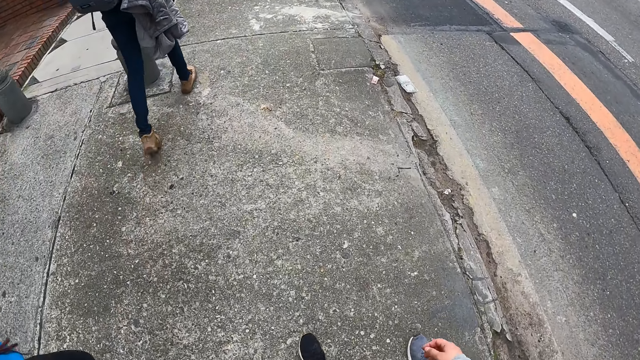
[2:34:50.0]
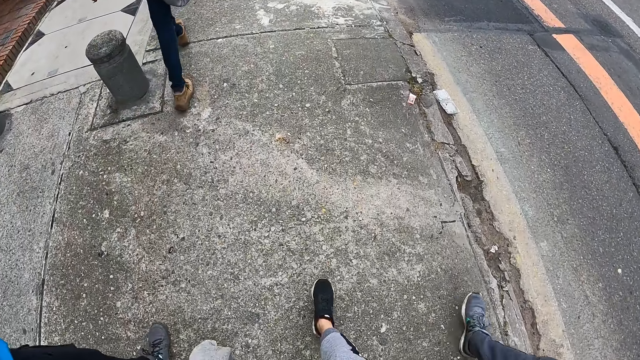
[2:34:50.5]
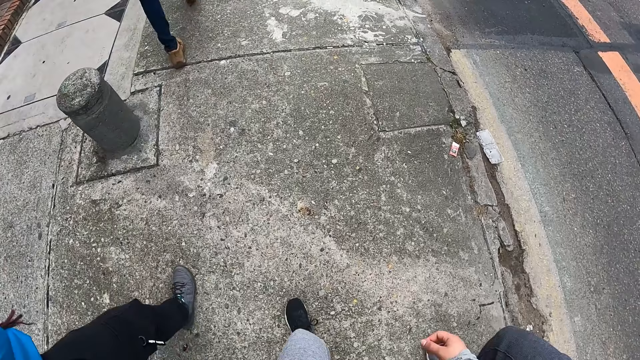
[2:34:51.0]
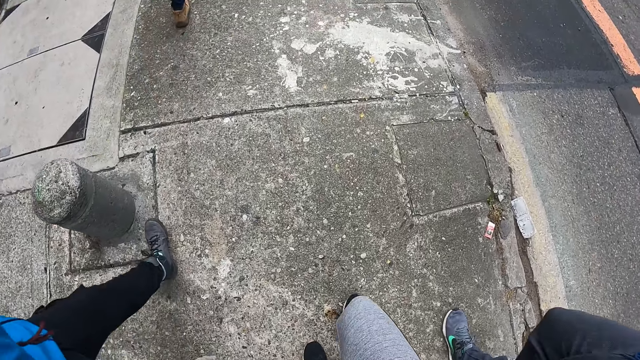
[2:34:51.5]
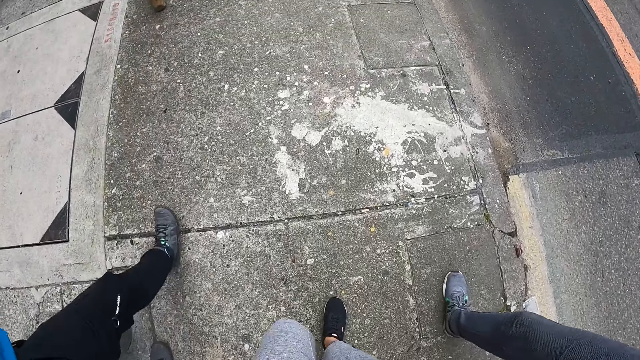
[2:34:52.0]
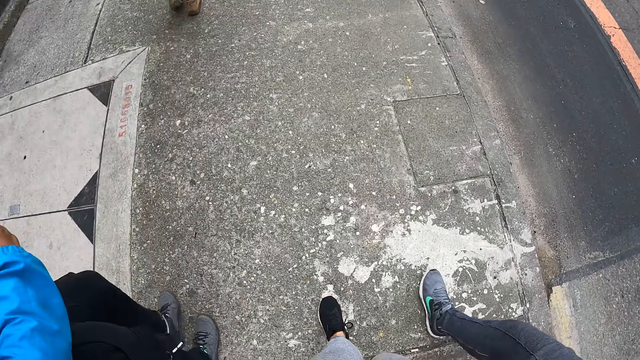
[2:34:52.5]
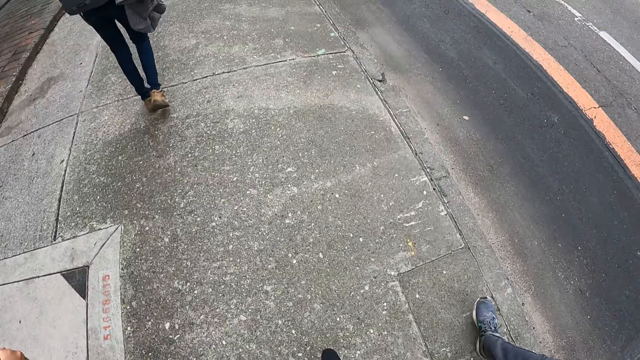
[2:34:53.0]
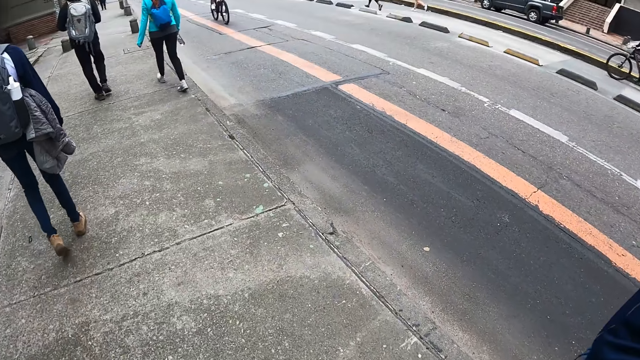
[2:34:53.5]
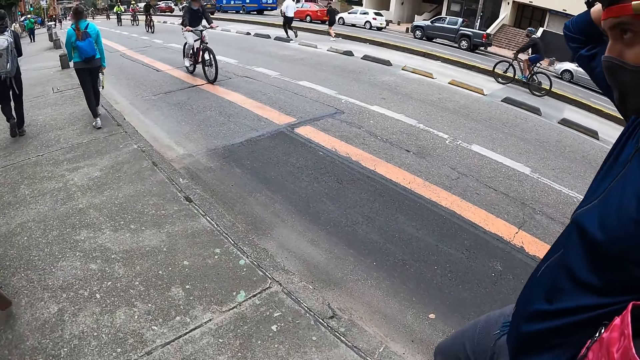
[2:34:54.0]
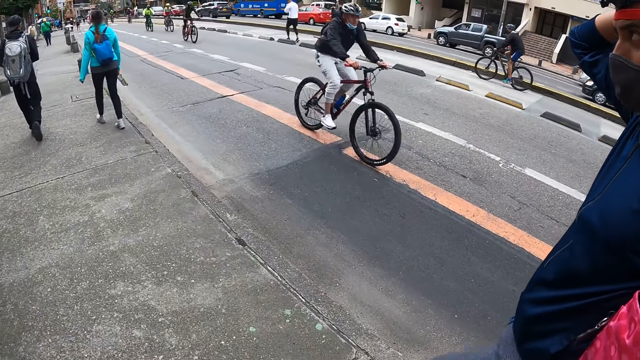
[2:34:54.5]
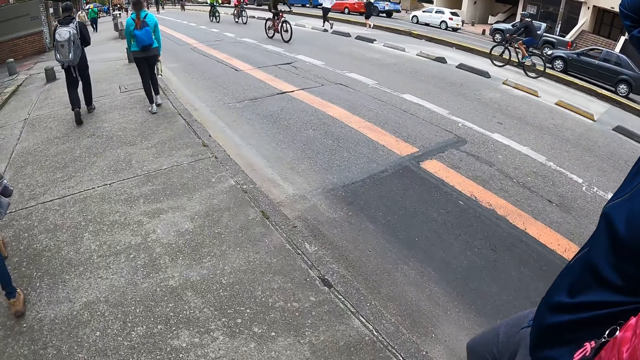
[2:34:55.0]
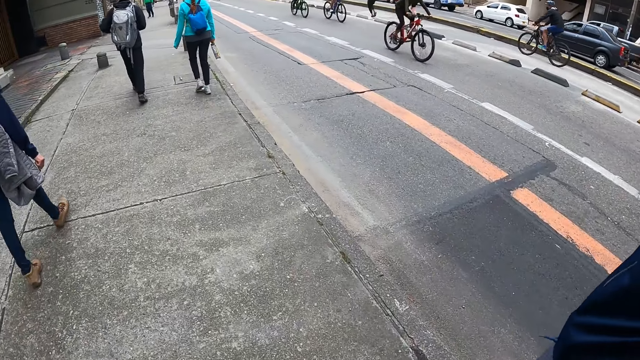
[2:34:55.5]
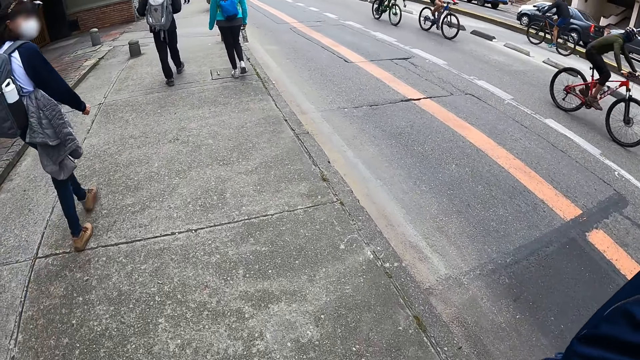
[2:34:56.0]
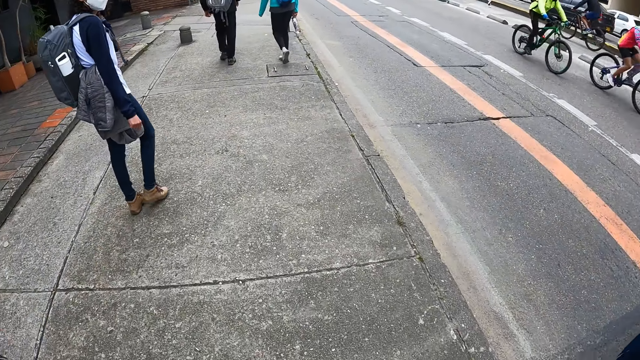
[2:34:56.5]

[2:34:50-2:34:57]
A man touches her head.

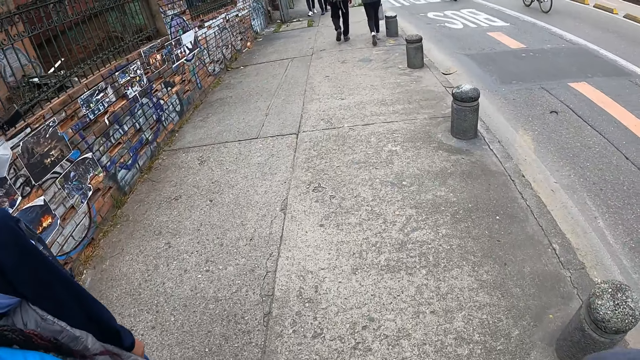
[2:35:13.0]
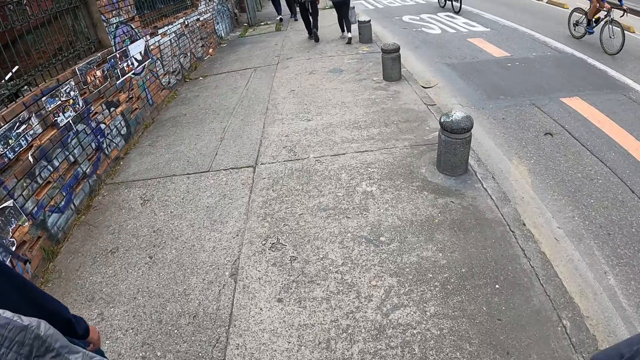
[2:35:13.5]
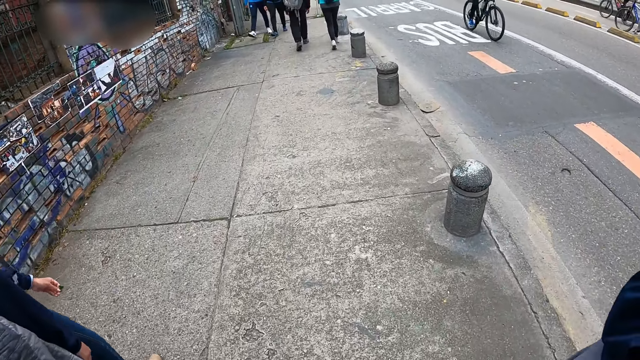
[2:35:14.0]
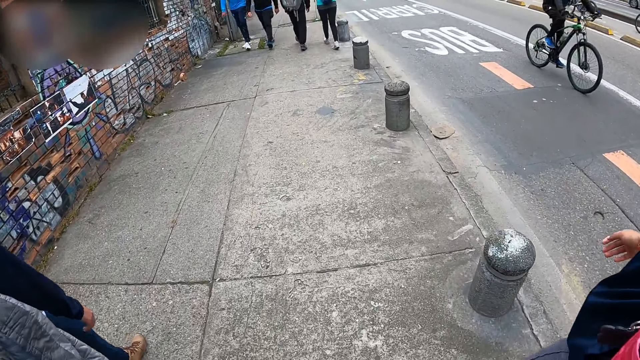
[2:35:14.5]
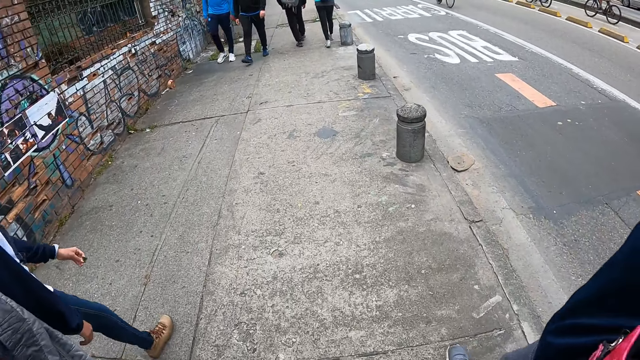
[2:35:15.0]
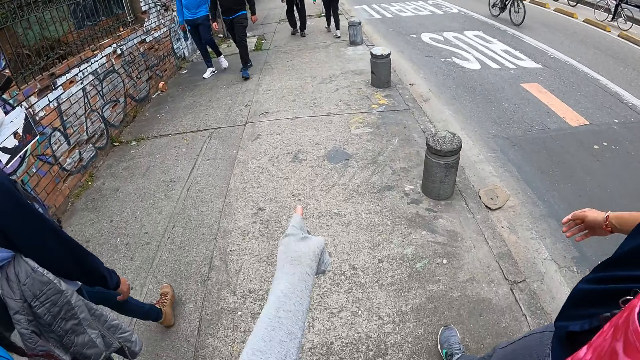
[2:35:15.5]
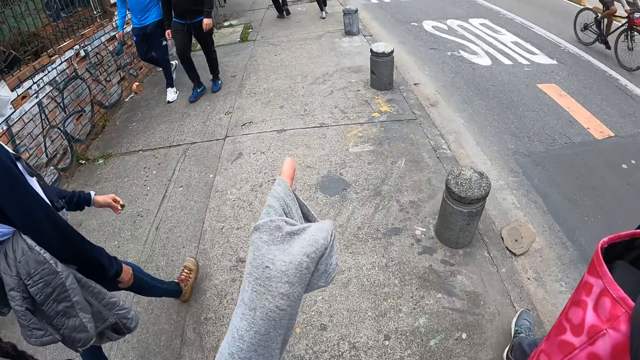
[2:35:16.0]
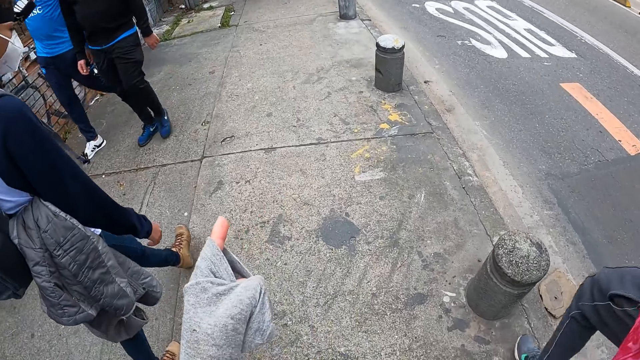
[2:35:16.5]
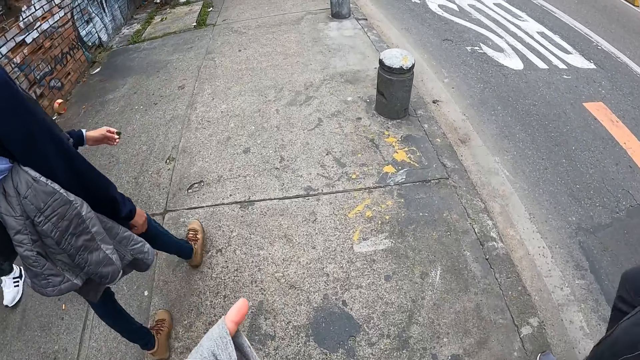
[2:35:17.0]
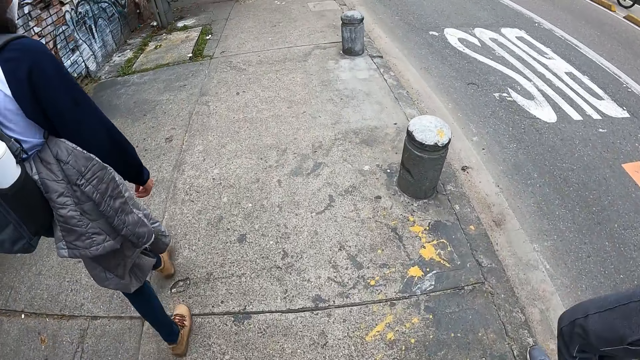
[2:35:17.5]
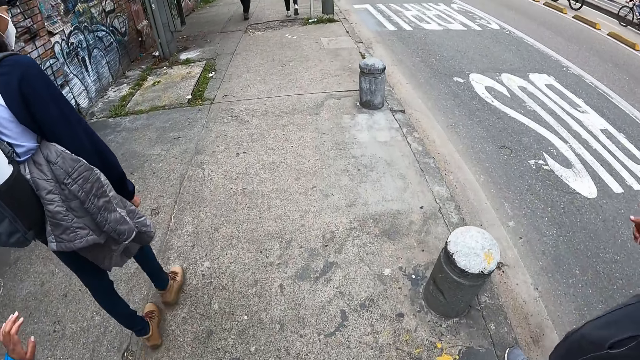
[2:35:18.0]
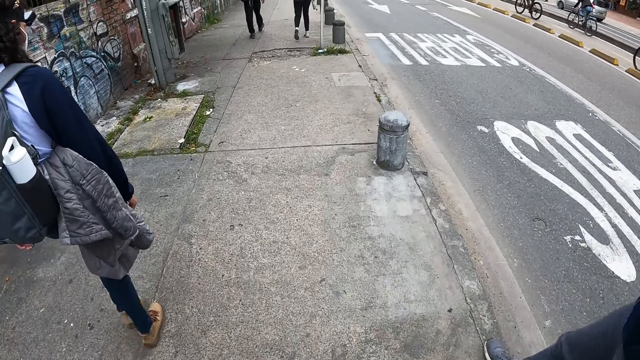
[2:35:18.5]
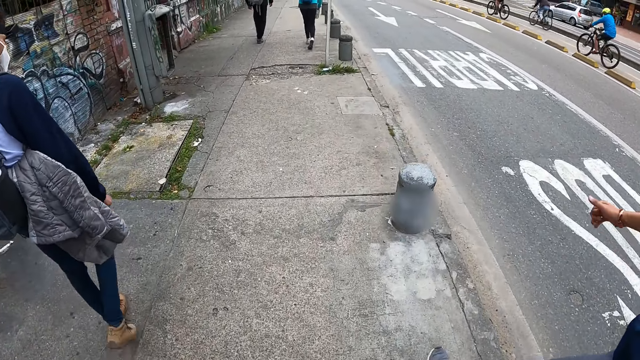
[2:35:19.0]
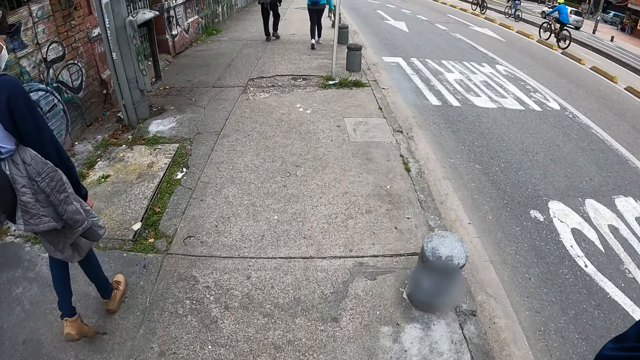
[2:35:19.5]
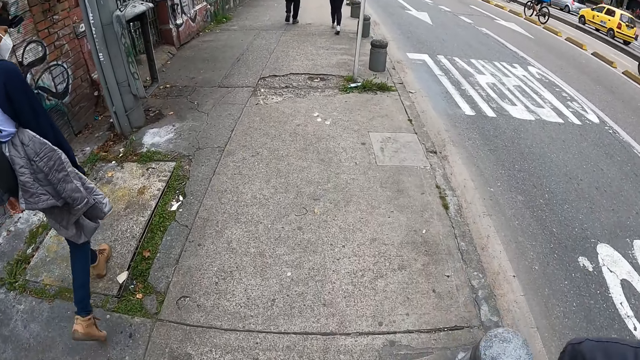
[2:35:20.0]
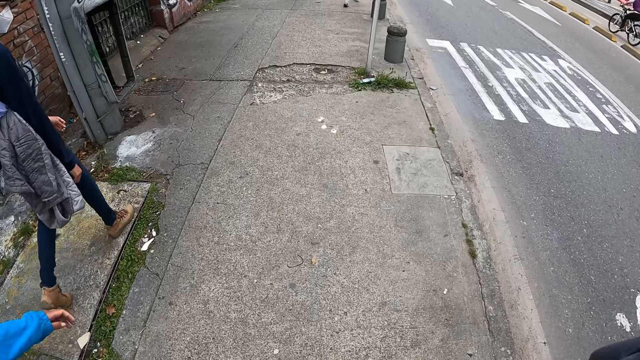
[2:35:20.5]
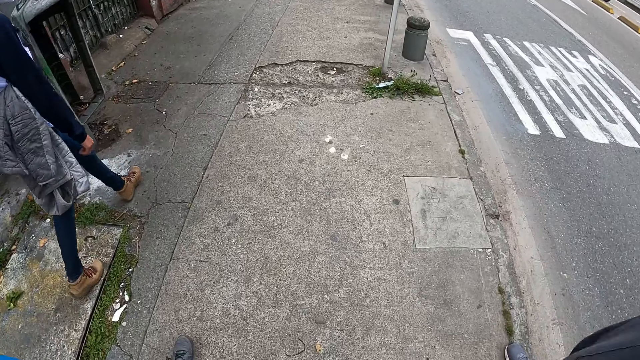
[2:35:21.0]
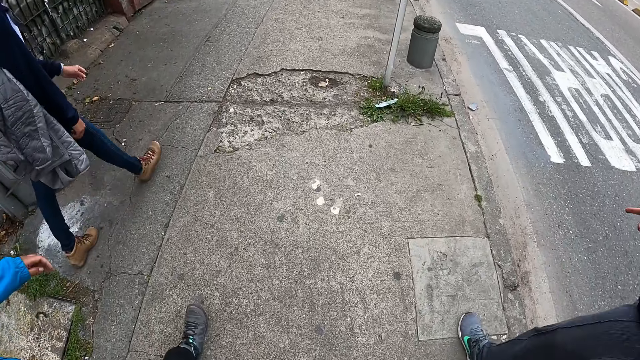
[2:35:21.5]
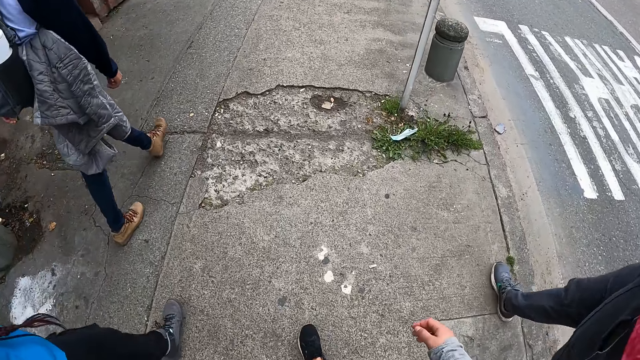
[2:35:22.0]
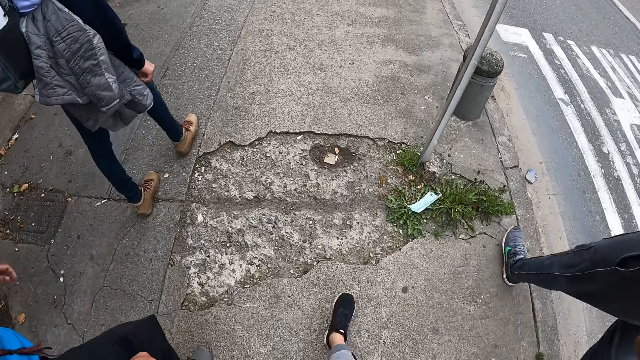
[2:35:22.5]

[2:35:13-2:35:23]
The camera wearer walks alongside other people and points with the left hand.

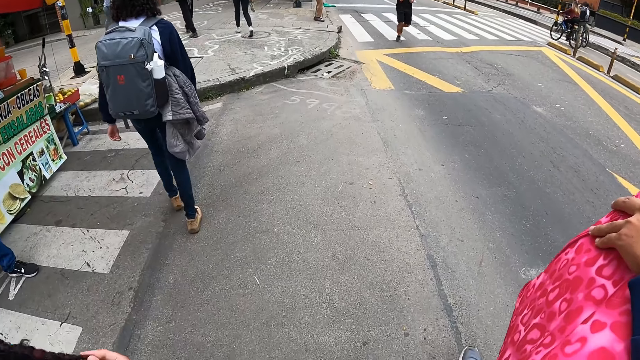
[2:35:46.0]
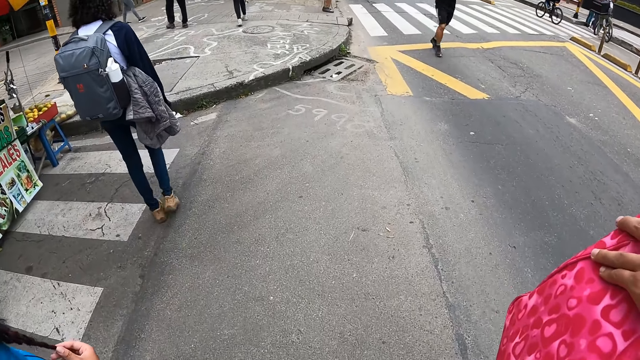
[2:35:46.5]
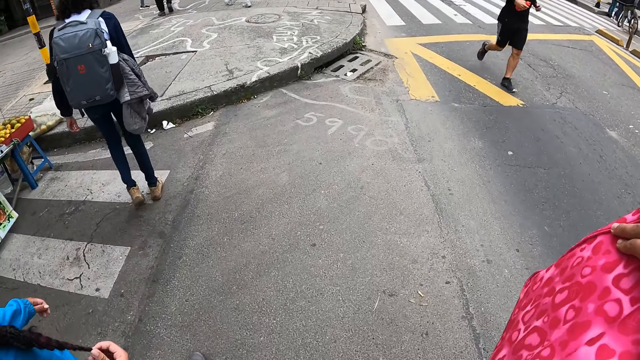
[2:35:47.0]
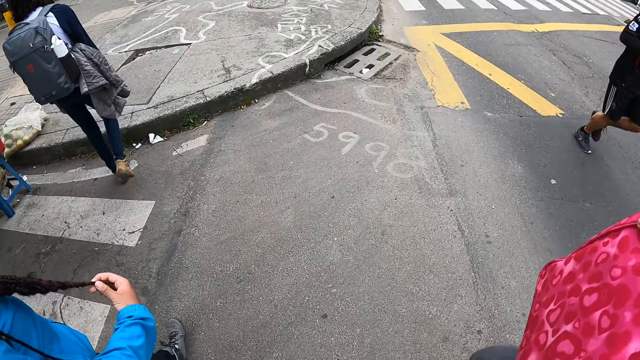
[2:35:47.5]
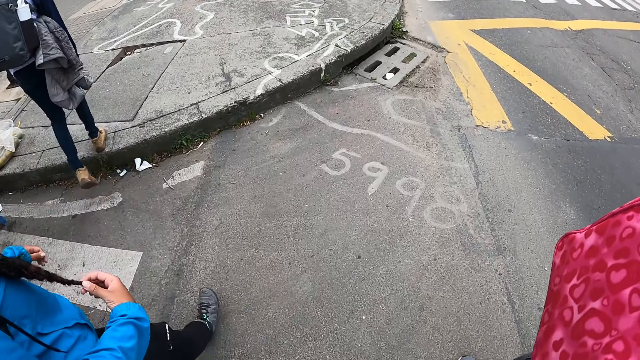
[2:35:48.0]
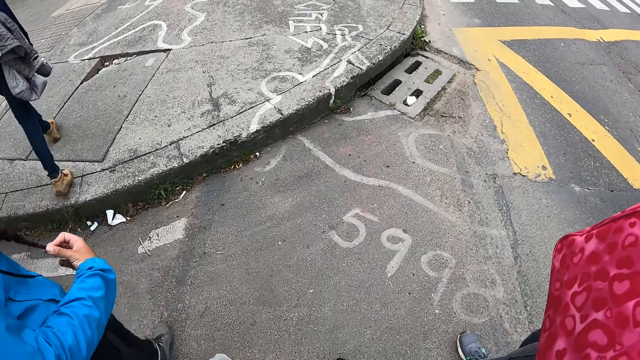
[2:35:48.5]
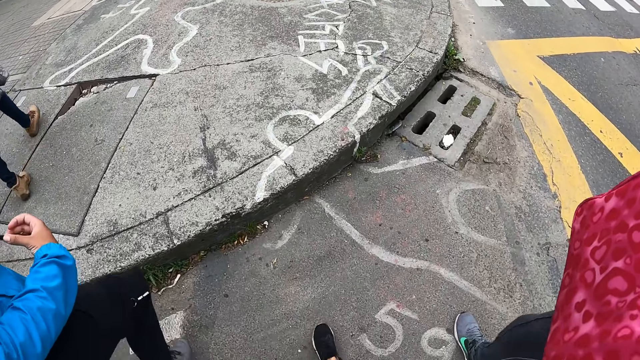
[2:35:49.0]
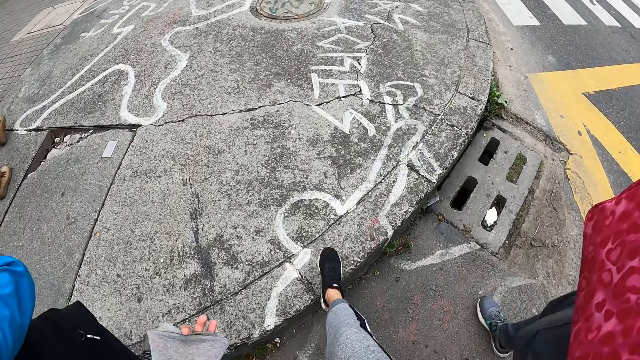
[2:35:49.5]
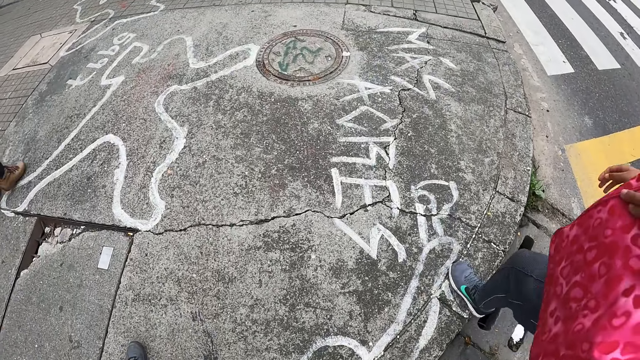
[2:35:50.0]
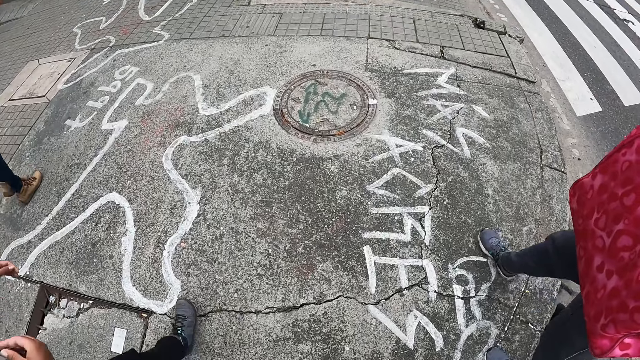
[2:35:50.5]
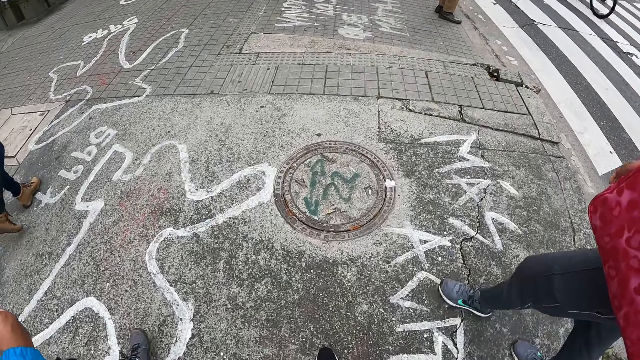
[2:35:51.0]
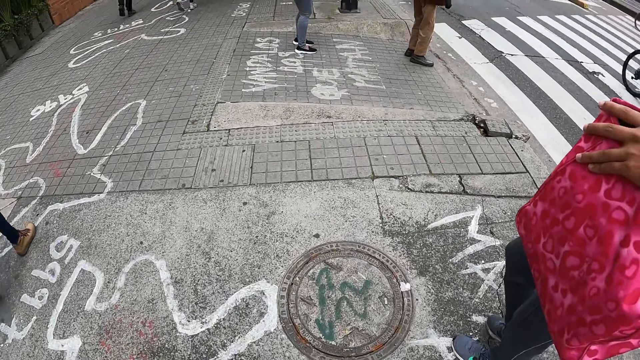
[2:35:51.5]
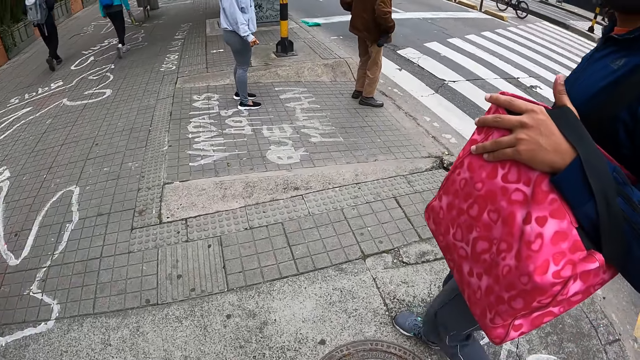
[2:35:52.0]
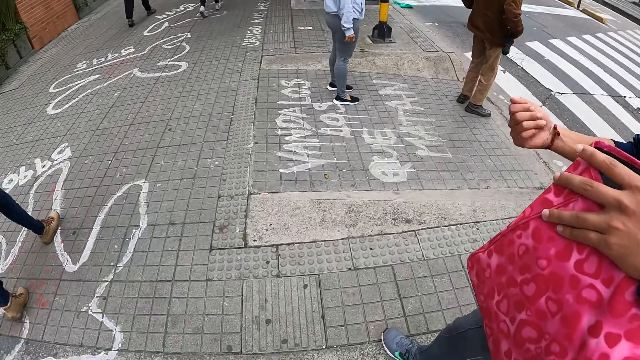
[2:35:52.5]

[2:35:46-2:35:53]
A woman holds an extension of her hair with her right hand.
